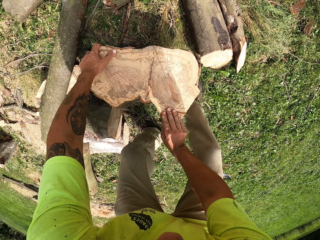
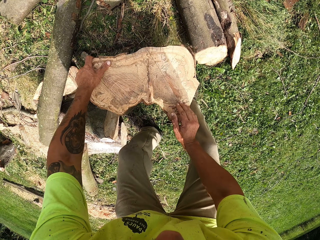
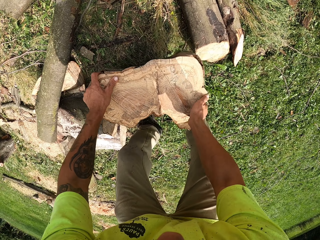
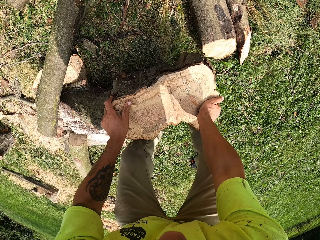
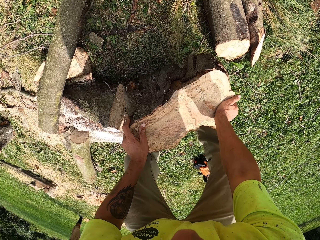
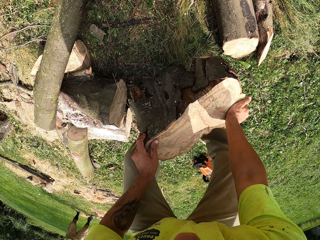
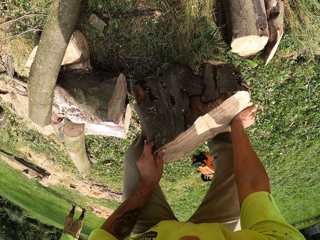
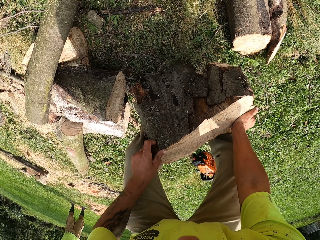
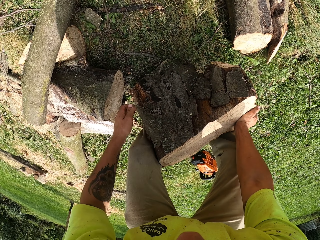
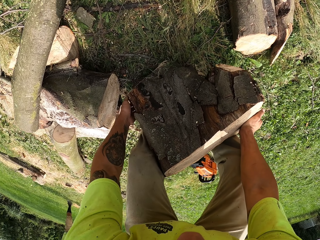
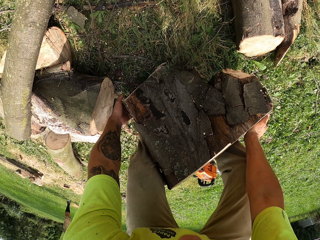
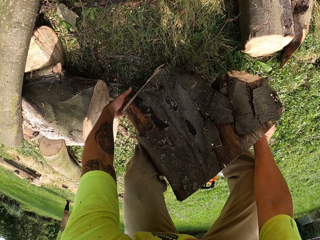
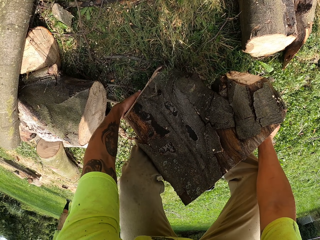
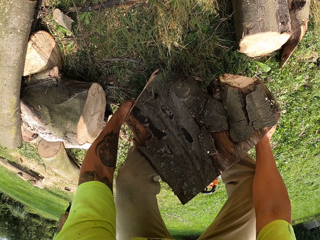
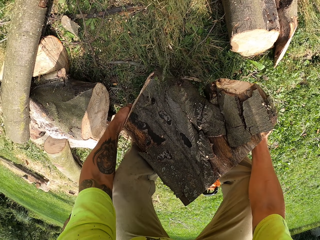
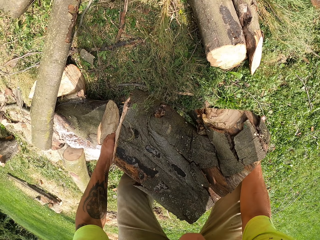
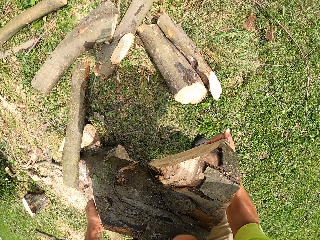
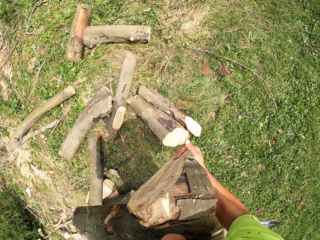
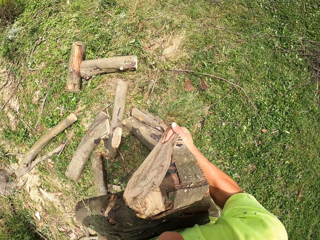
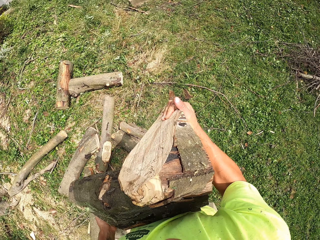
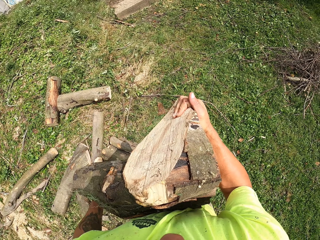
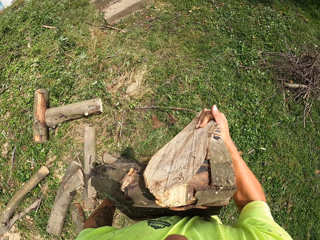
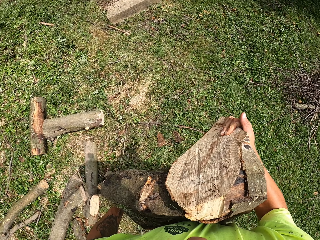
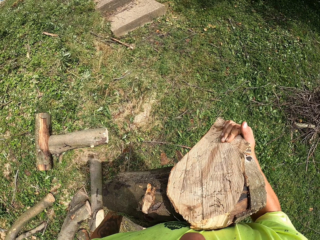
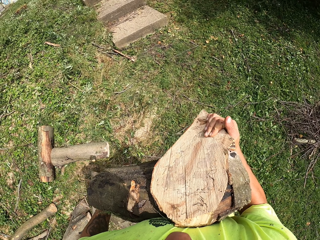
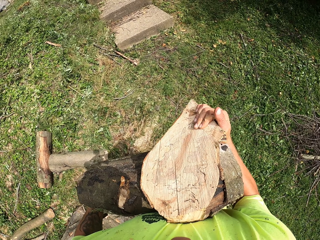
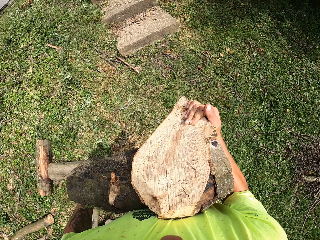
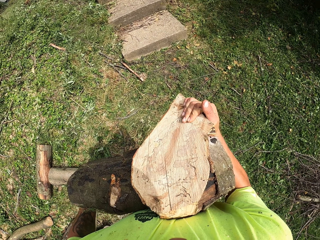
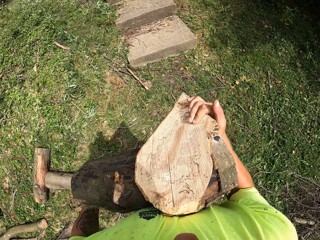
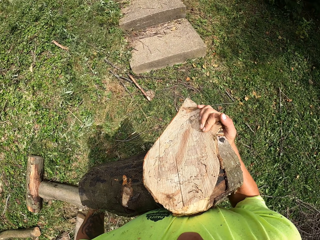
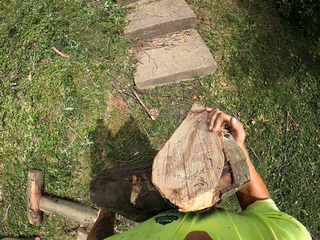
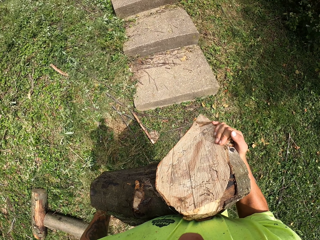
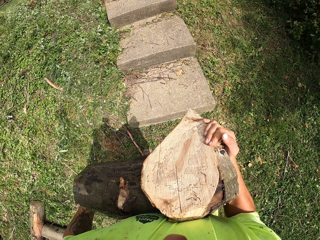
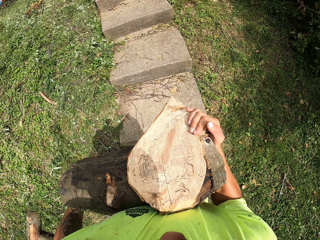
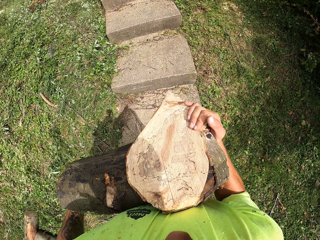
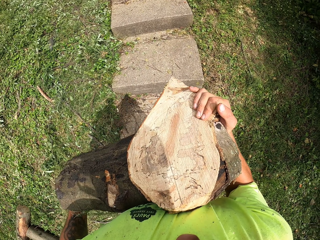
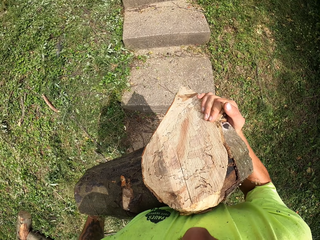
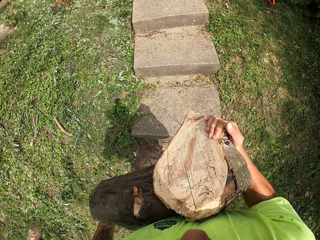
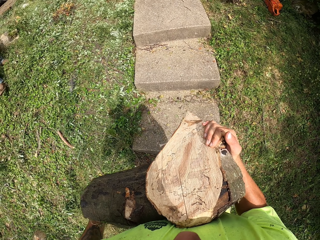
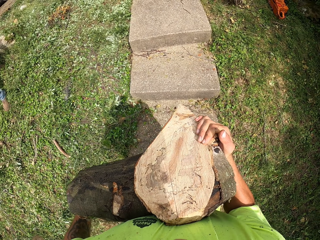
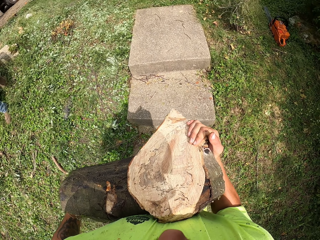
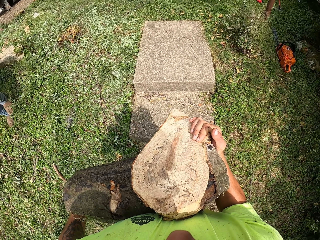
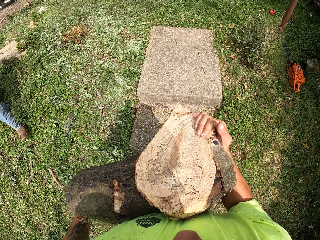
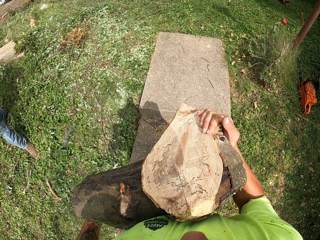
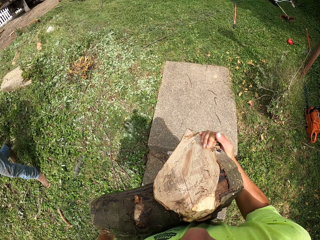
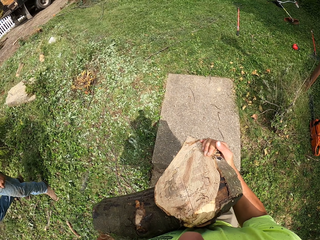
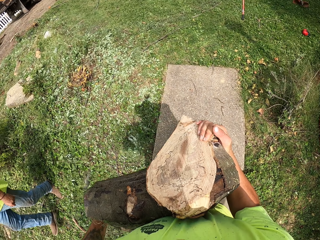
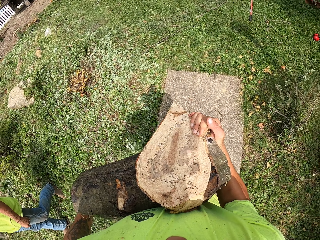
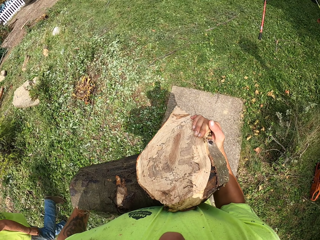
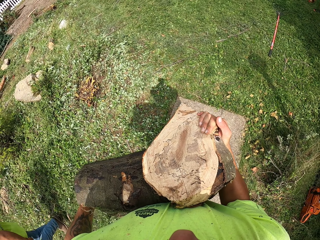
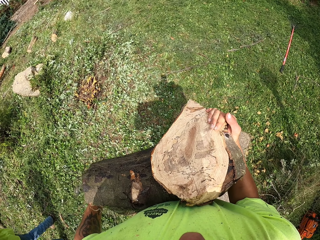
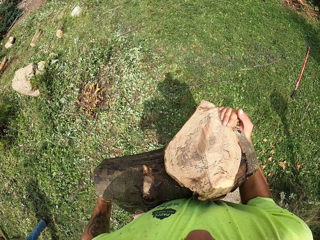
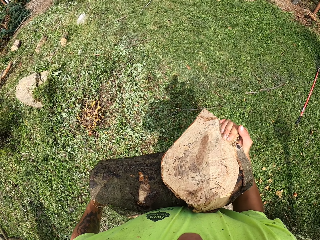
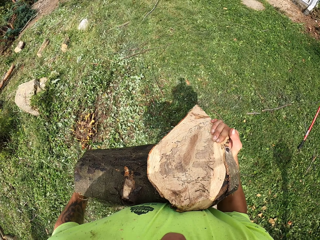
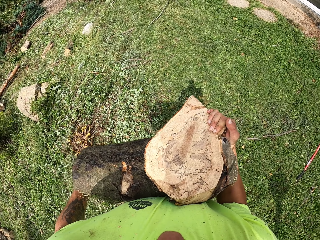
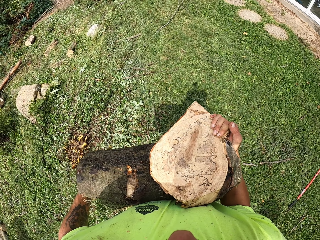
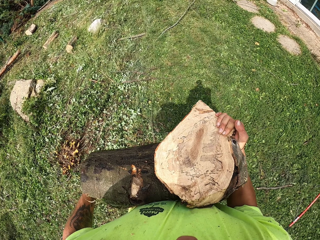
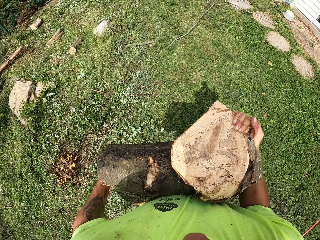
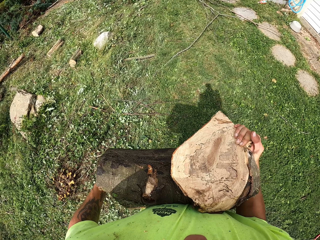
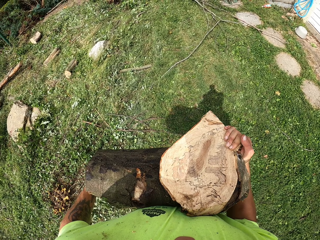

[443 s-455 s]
The camera wearer lifts the log from the ground. He walks to the back of a trailer truck outside with the sawn wood in his hands.

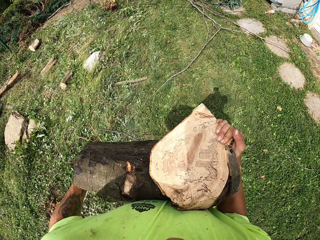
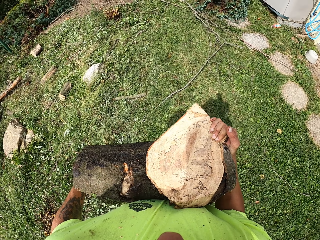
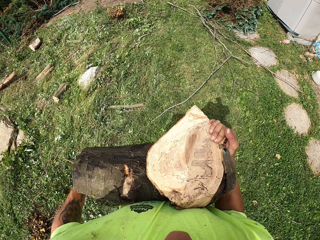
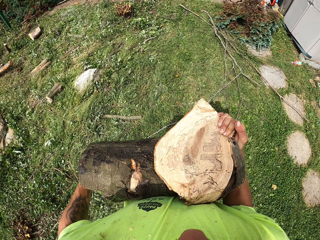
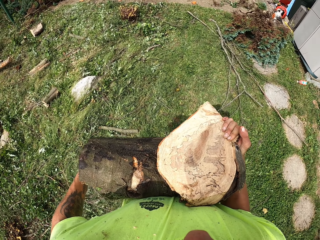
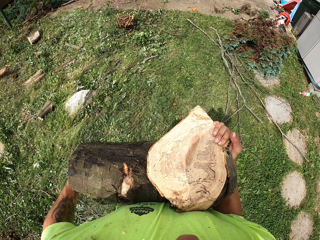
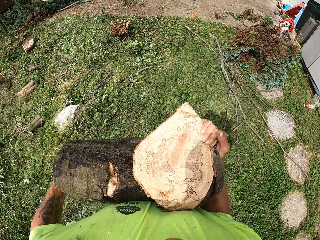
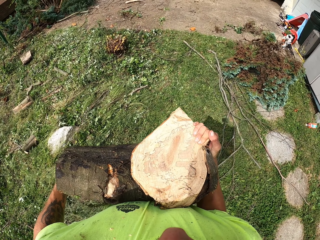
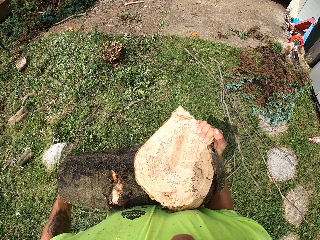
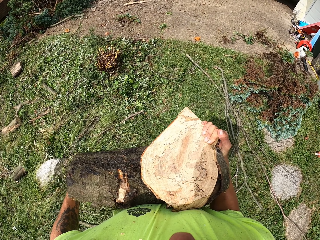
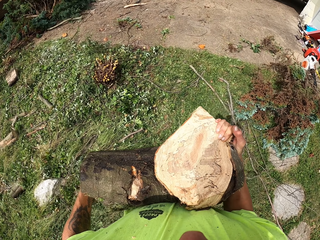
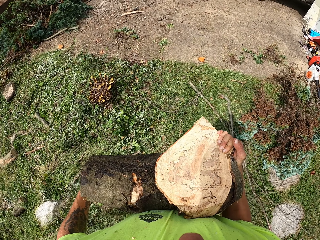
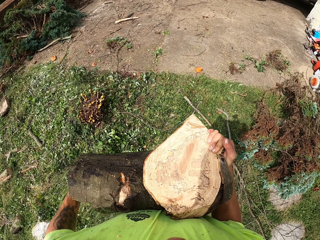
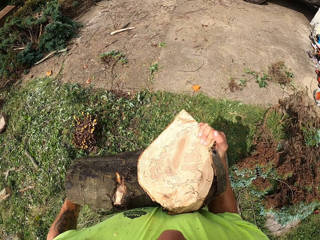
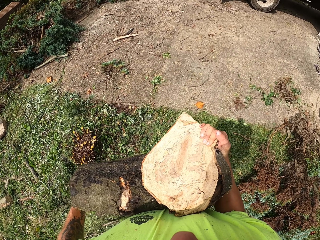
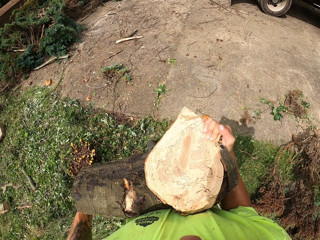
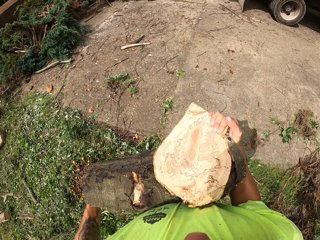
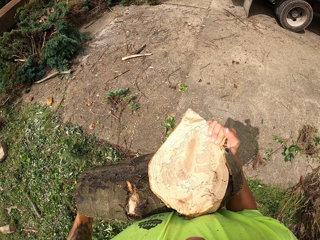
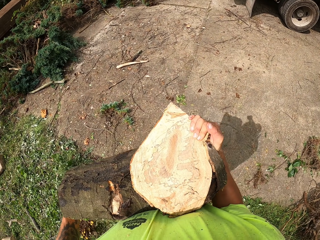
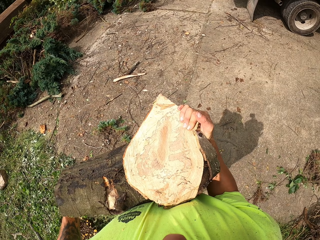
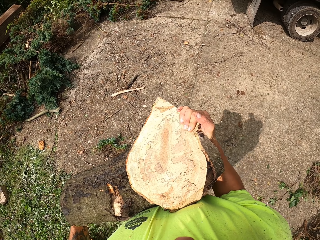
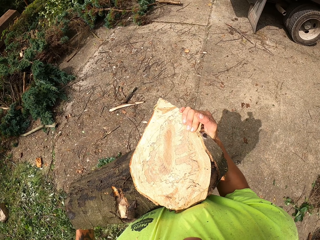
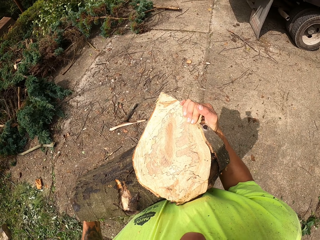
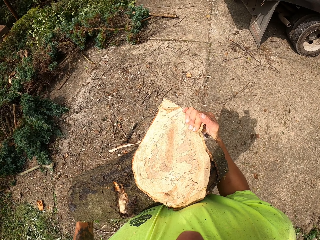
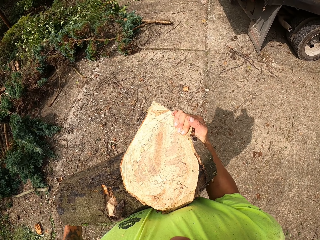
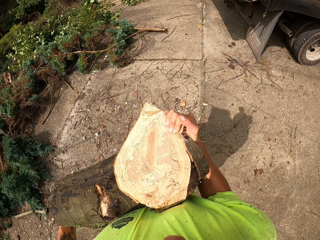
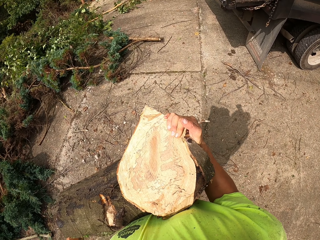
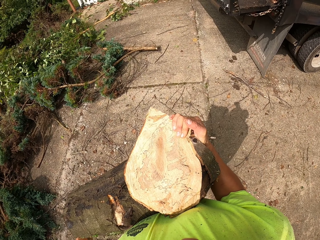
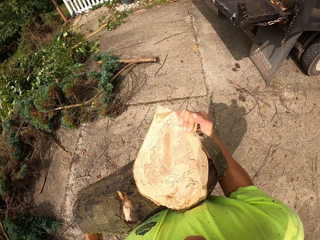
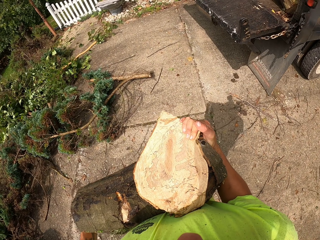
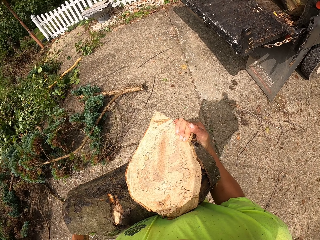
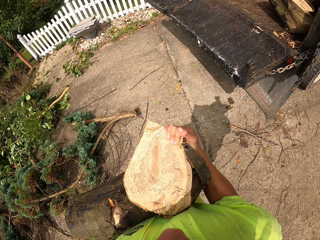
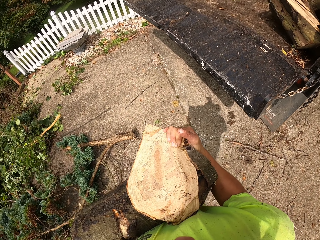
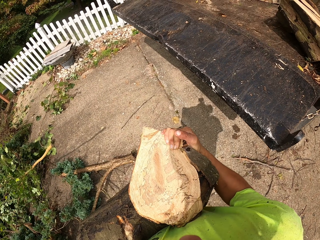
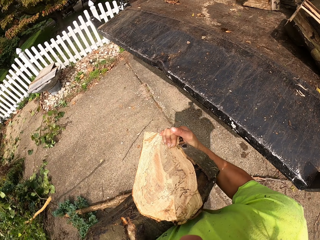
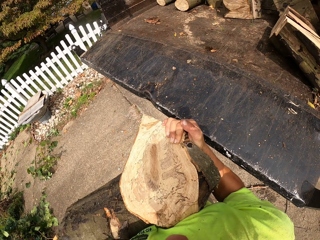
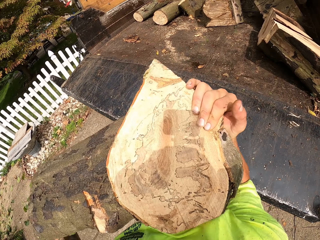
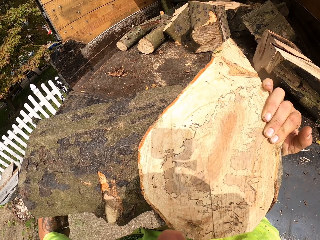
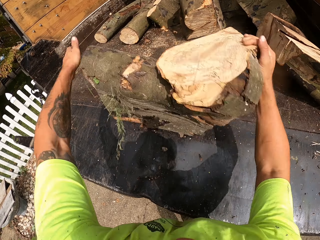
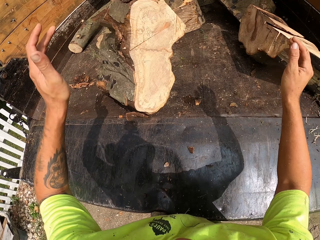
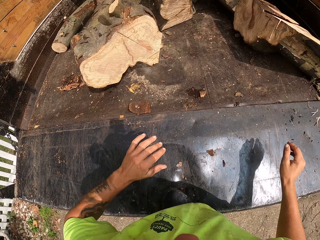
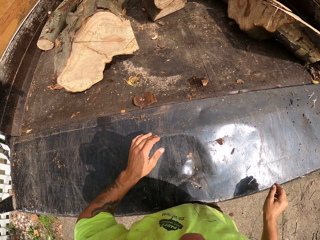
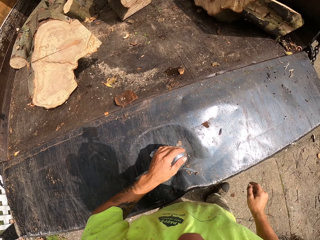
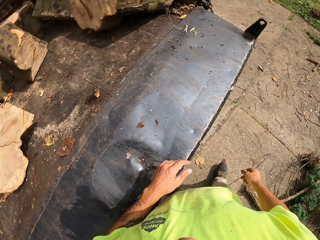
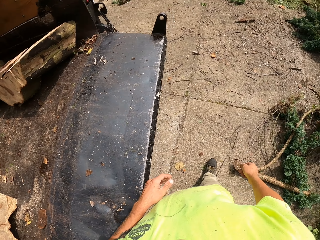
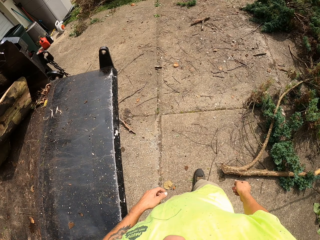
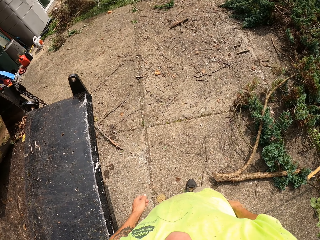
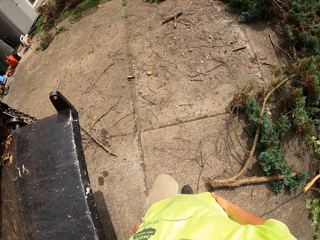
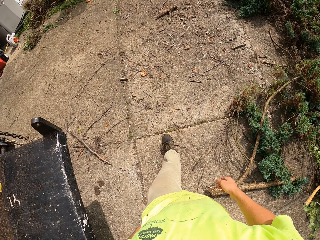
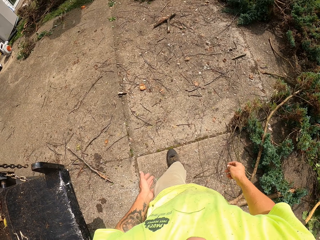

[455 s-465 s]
The camera wearer throws the sawn wood in his hands in the back of the trailer truck. He walks to the field.
